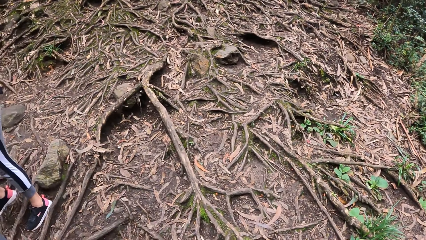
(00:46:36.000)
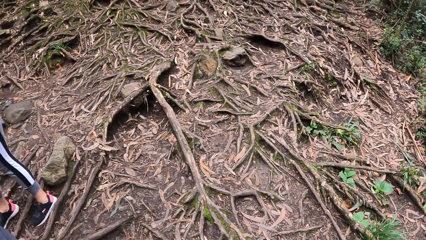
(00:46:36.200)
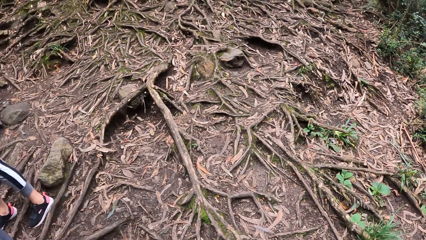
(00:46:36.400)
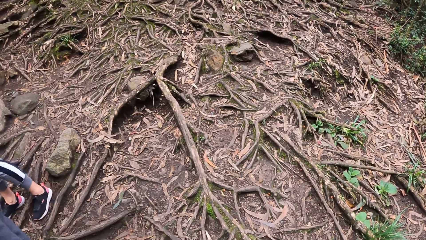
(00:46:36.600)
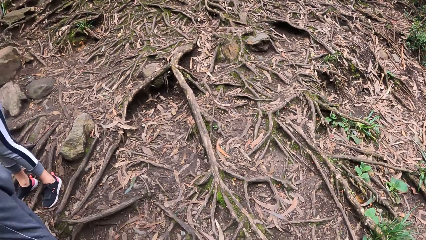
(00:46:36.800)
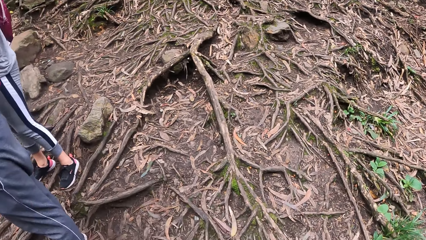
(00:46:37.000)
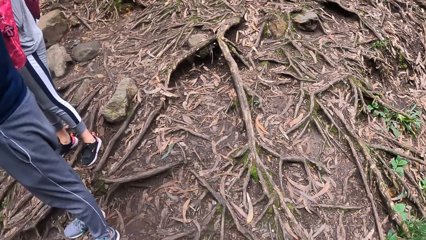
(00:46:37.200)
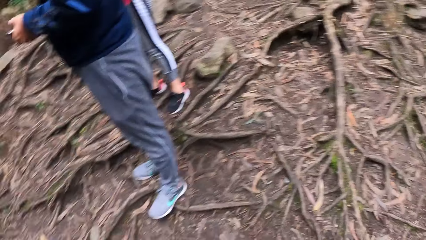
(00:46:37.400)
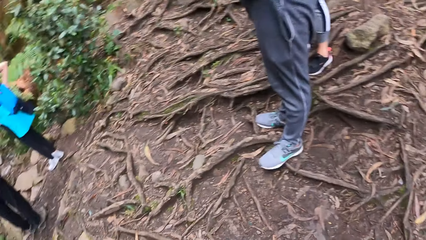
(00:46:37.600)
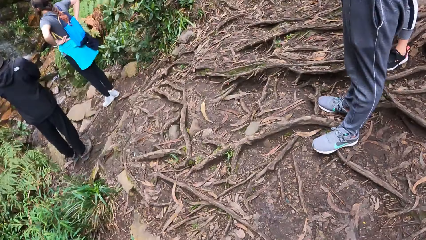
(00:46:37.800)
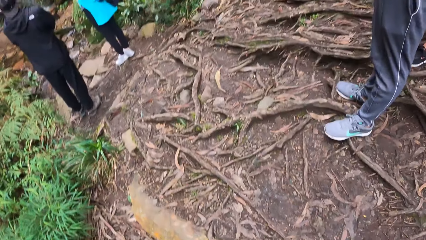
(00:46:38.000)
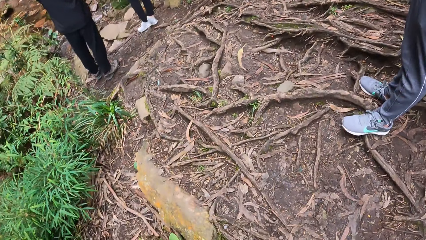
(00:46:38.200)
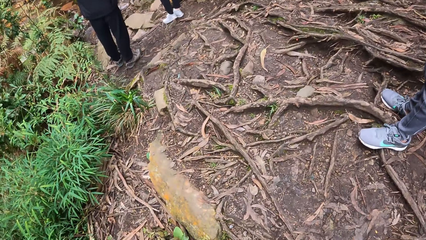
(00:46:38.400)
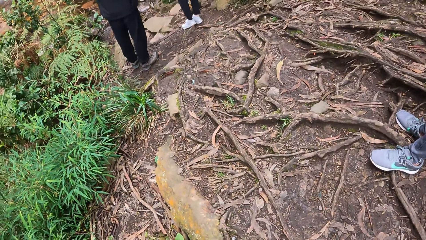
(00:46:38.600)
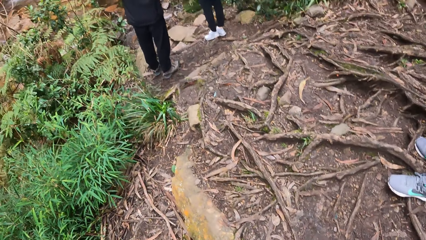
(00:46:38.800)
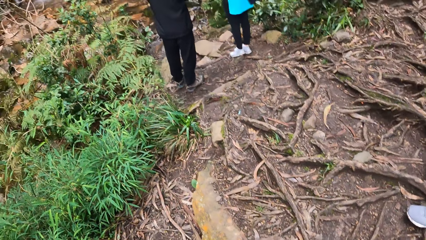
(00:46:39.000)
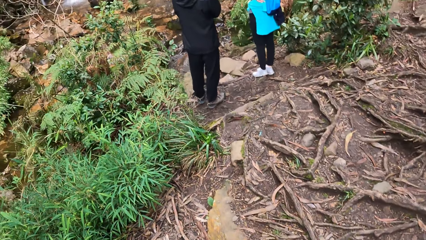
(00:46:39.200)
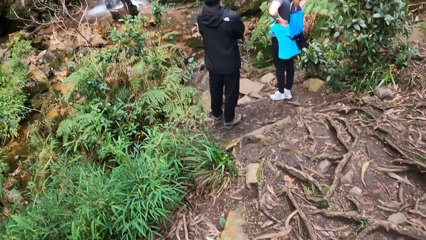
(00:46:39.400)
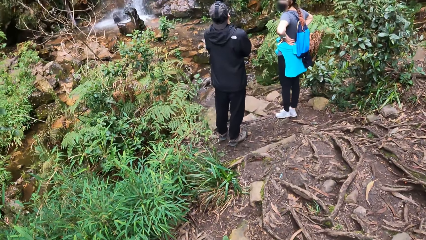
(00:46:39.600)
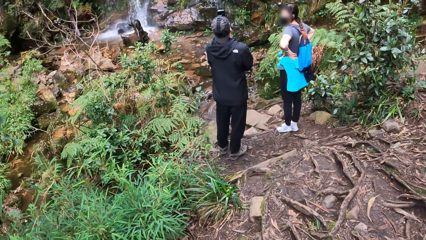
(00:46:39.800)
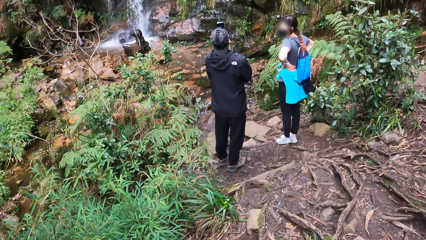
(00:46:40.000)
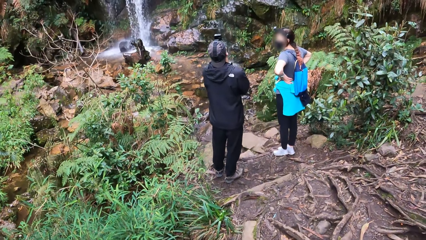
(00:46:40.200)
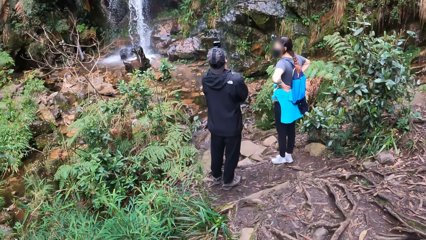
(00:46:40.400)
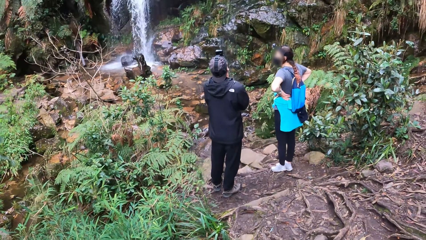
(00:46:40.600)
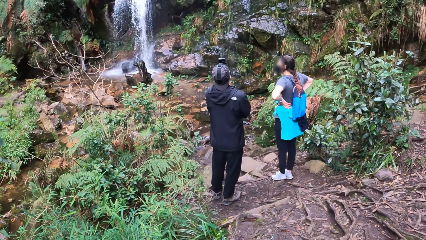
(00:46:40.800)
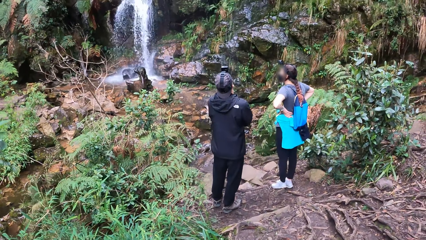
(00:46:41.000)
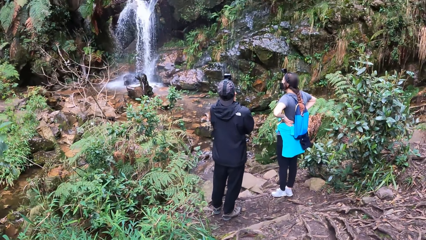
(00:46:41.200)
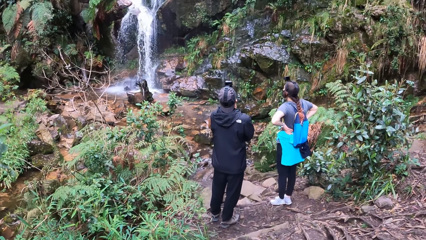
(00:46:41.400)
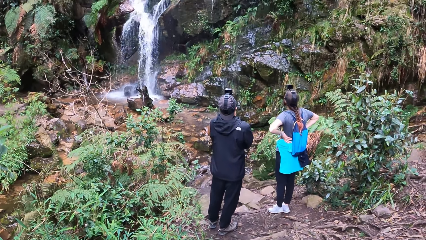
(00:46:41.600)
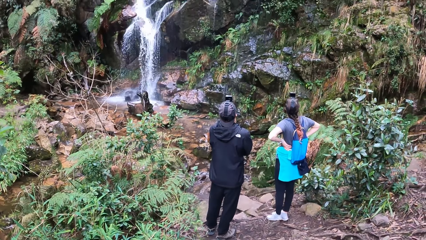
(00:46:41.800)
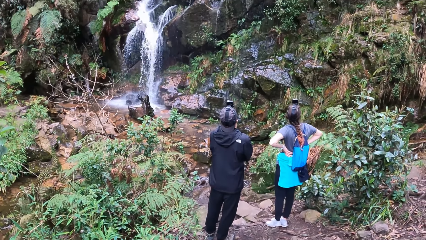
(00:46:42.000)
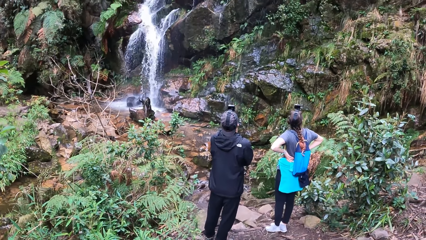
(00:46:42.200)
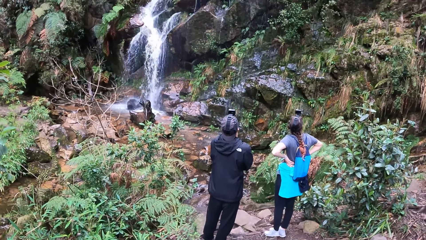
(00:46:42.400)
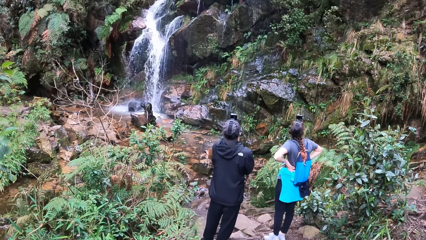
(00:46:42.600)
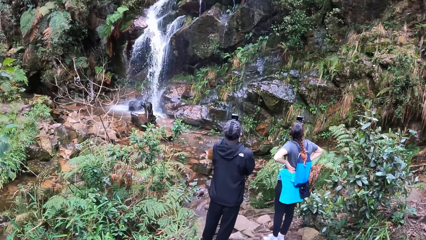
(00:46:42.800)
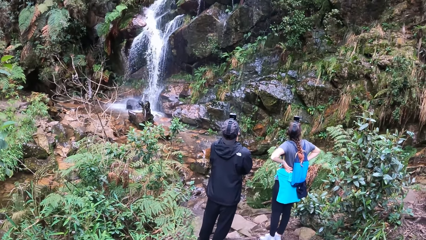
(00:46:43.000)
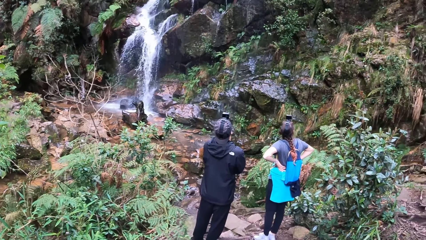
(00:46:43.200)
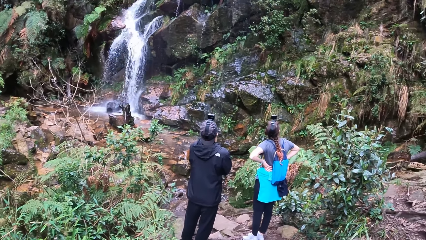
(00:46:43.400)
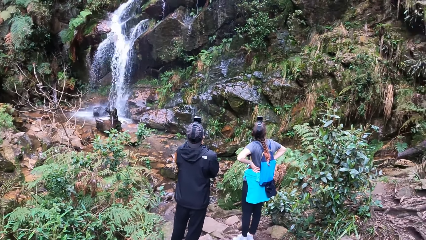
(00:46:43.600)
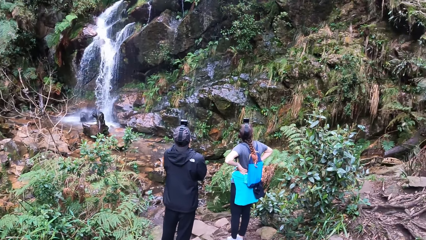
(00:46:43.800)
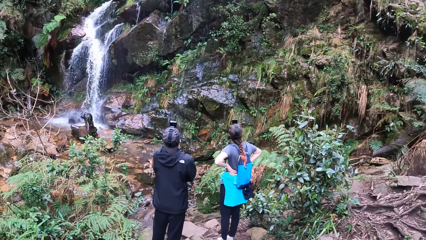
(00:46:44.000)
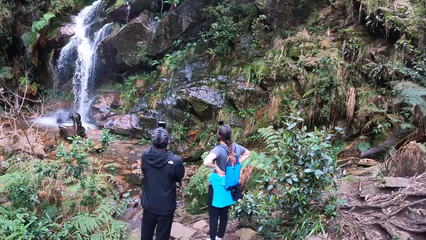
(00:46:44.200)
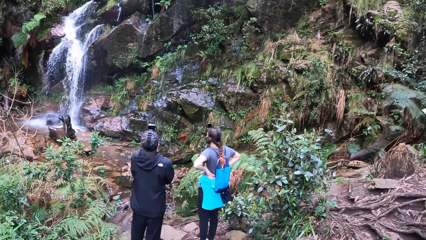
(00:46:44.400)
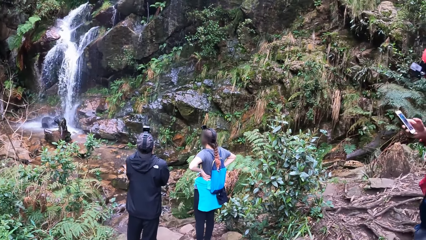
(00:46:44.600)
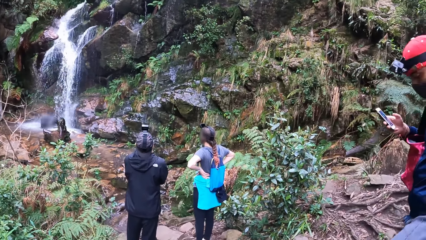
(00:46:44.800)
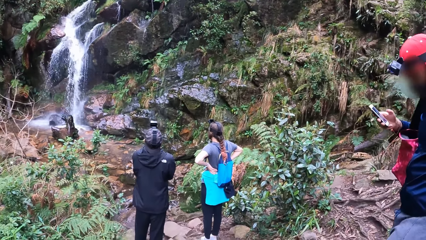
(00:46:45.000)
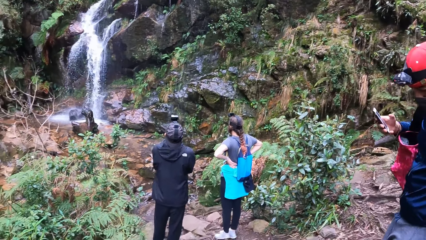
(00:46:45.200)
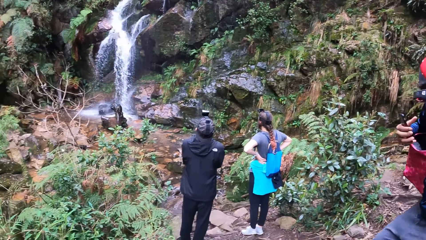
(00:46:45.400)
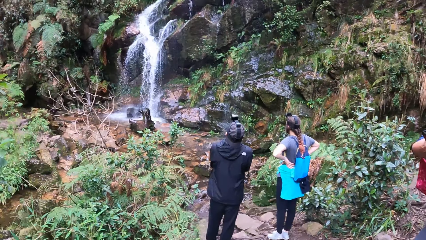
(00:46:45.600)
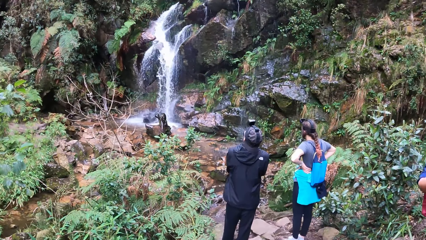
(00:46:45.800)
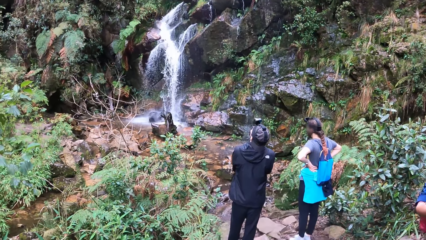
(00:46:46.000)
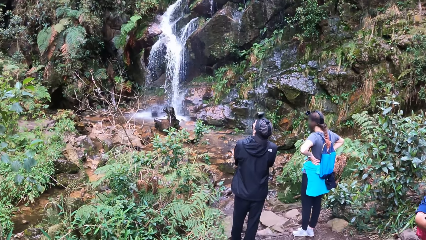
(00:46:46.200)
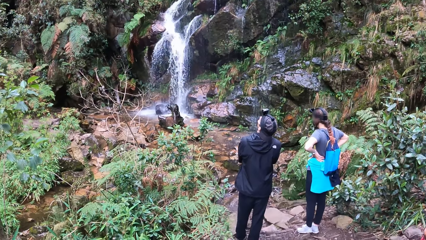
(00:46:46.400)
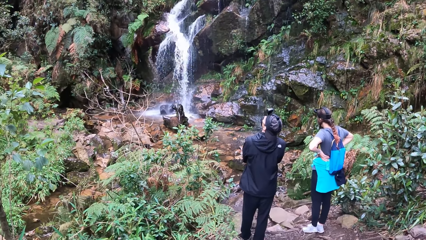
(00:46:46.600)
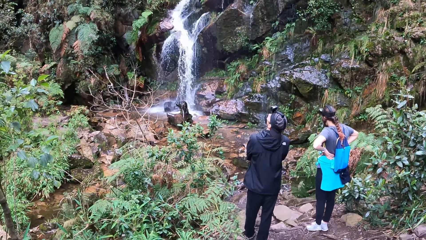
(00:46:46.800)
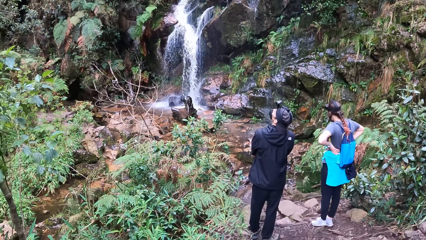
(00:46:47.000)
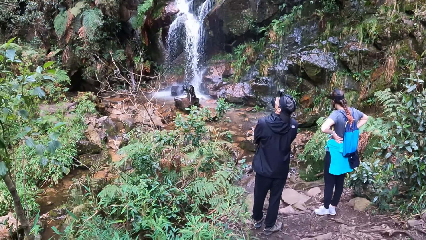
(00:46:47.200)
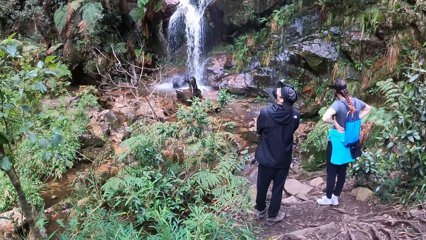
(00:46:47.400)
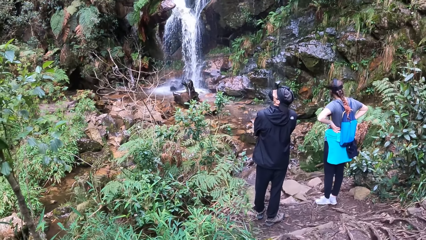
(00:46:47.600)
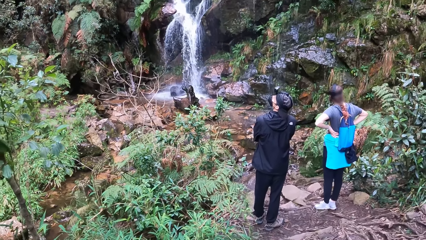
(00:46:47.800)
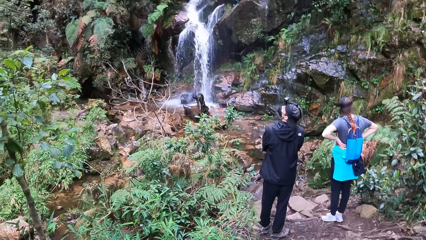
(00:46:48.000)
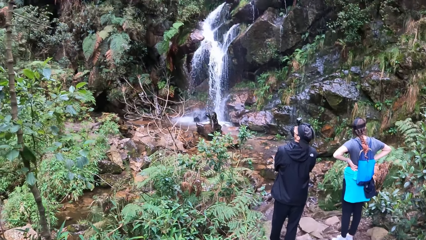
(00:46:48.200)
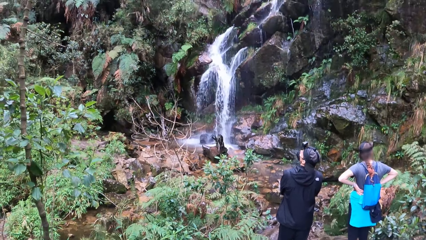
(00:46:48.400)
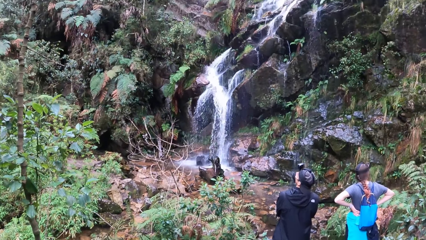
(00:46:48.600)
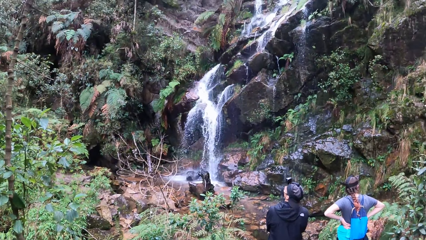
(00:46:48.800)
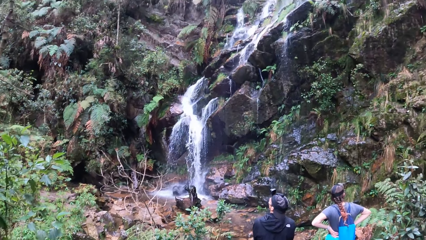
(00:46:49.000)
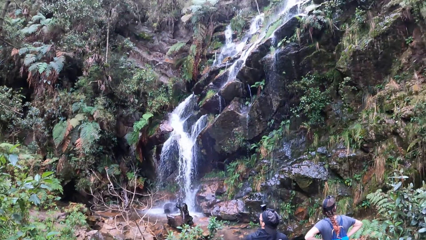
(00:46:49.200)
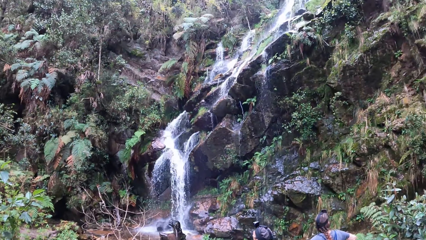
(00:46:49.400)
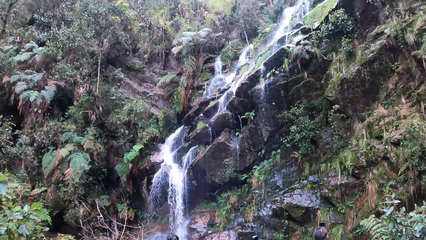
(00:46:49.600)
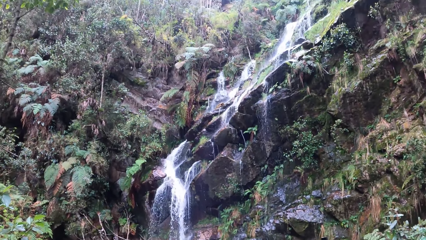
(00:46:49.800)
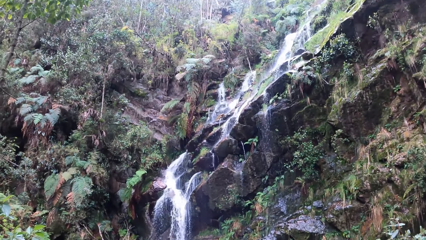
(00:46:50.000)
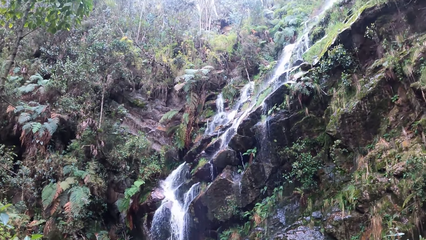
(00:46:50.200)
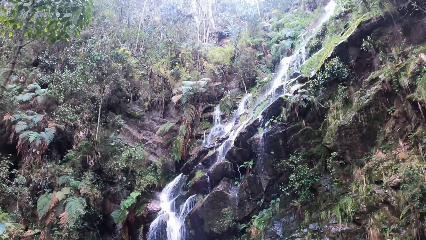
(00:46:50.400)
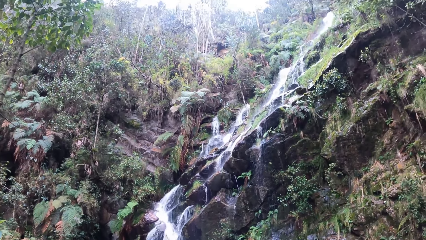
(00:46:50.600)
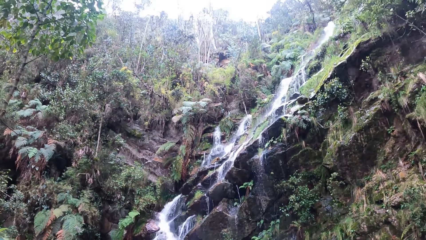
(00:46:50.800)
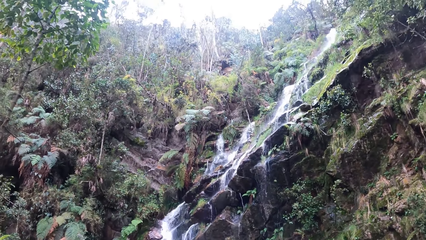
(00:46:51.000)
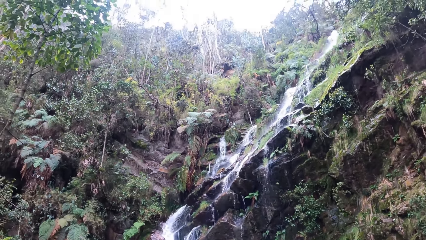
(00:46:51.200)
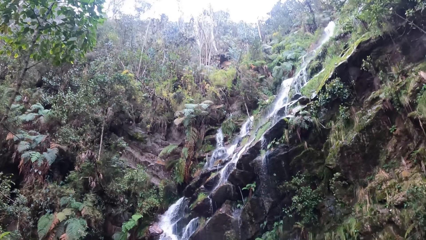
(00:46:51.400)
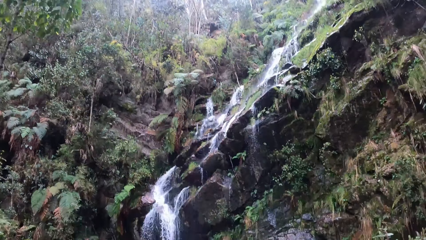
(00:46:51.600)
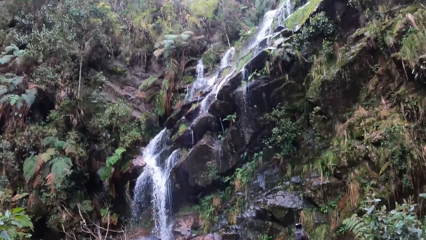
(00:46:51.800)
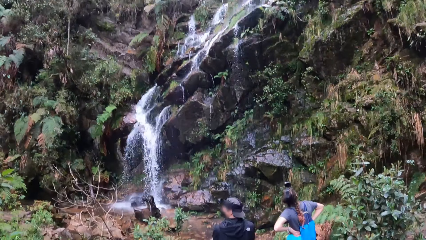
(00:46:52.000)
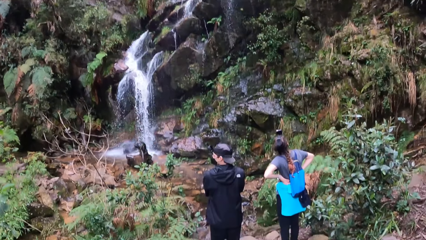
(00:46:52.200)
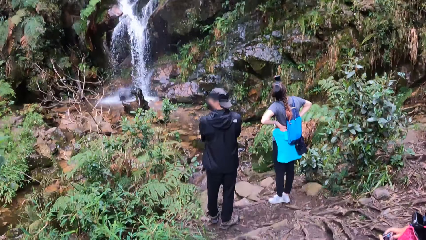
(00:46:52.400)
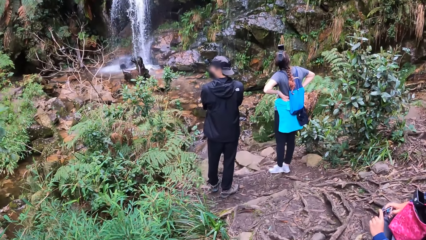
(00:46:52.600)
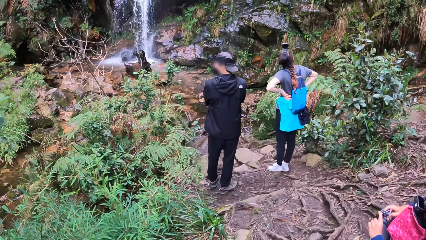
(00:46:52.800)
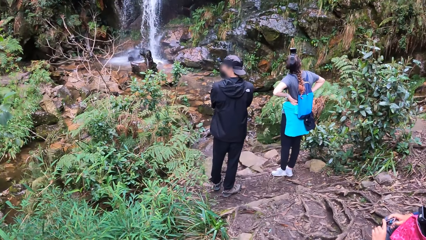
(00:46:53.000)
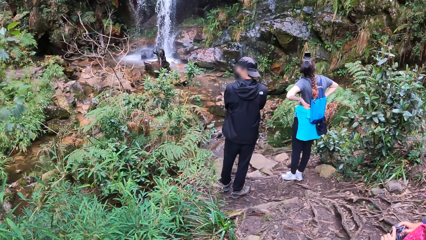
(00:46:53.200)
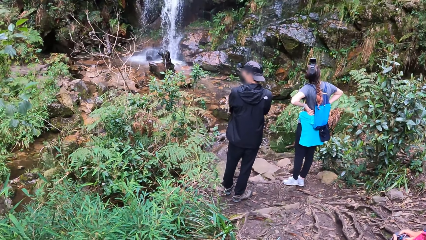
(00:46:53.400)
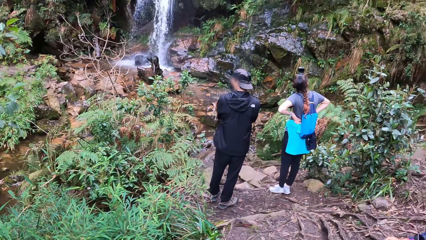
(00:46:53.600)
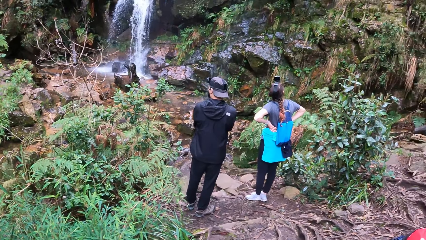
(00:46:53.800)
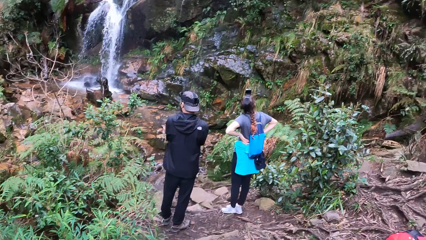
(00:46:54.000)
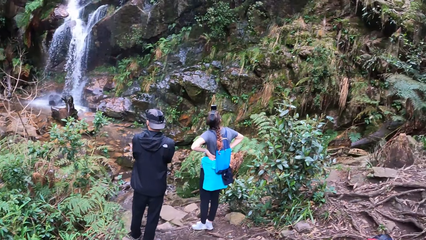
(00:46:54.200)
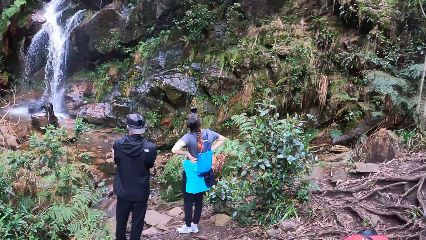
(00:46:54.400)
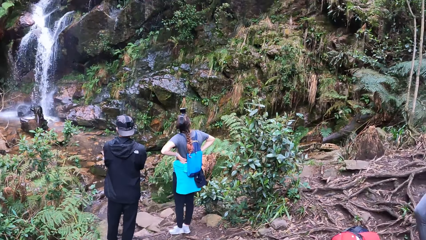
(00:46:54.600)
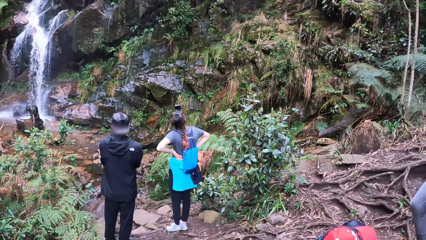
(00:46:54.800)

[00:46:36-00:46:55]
The camera wearer walks around the street. They look at the waterfalls. The man holds the phone with his right hand.
